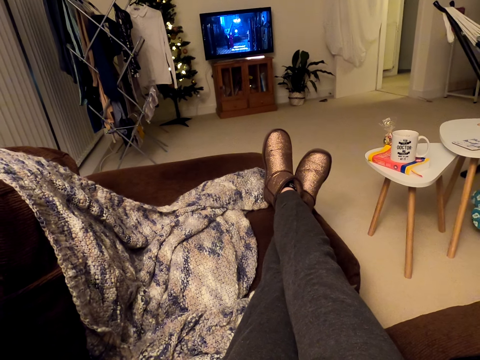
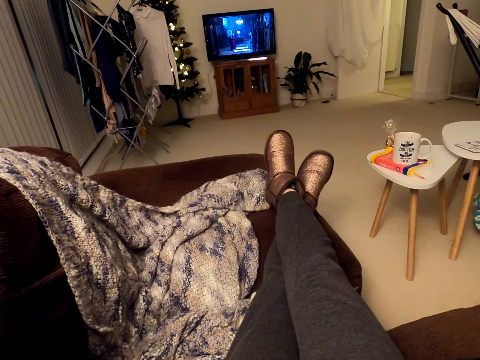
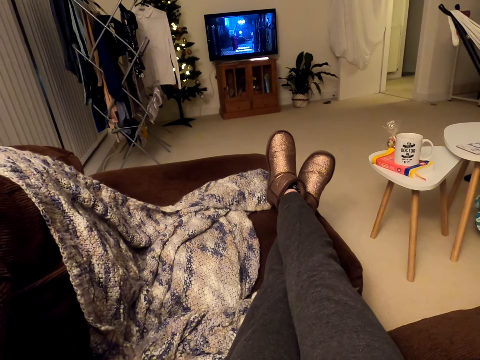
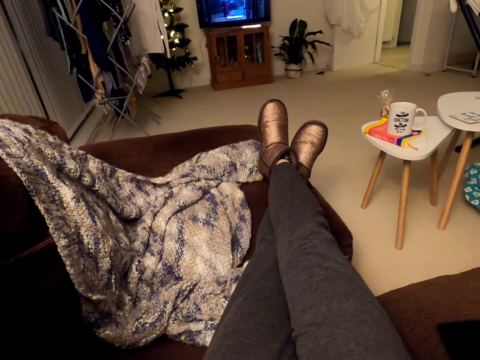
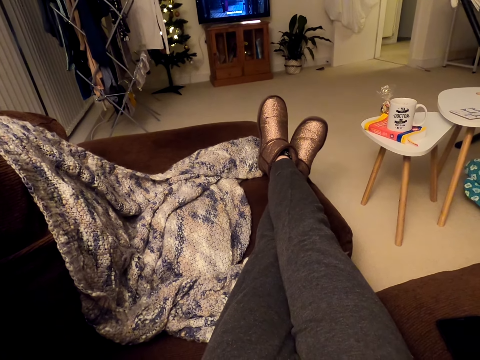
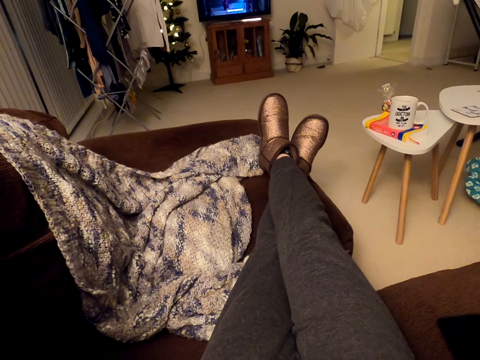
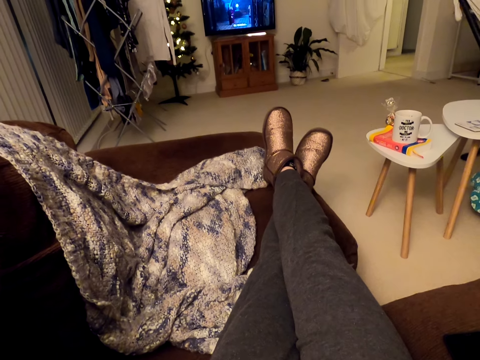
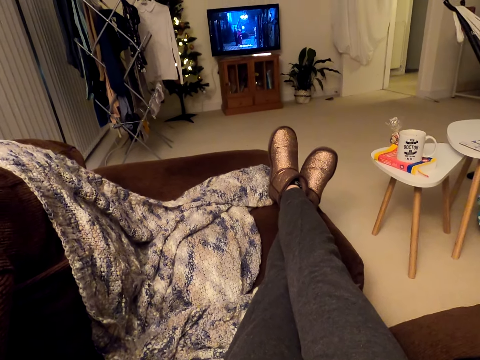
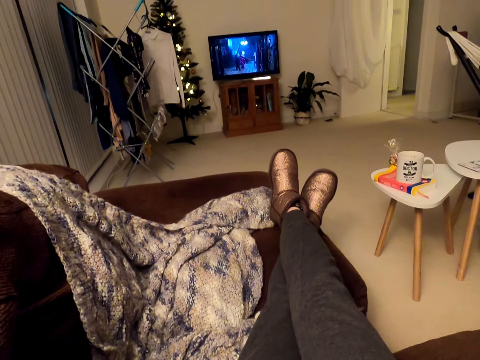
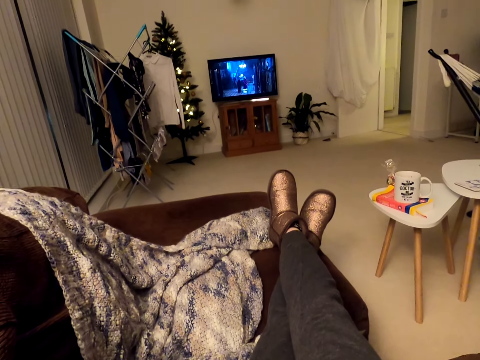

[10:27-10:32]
The camera wearer stares at the TV.

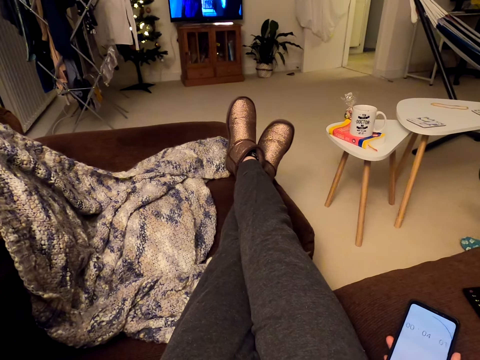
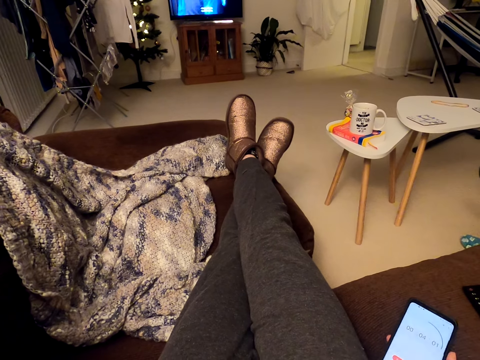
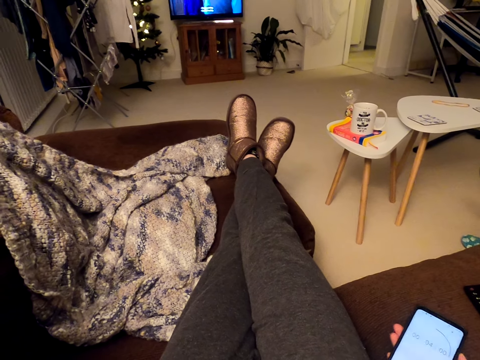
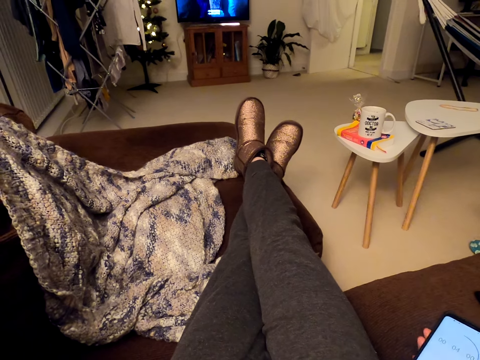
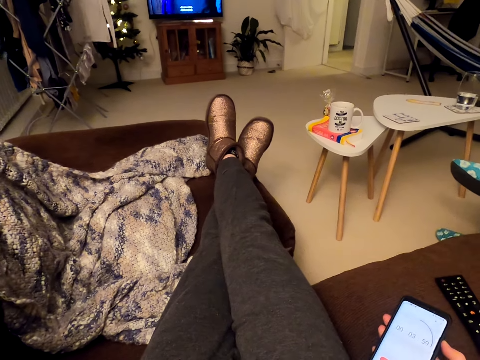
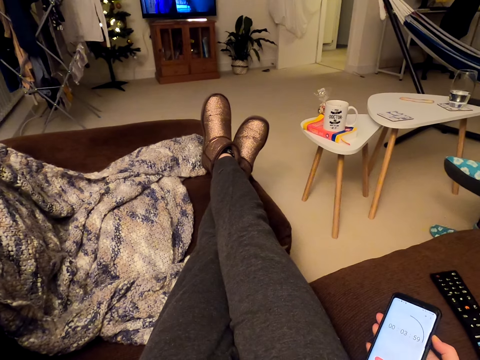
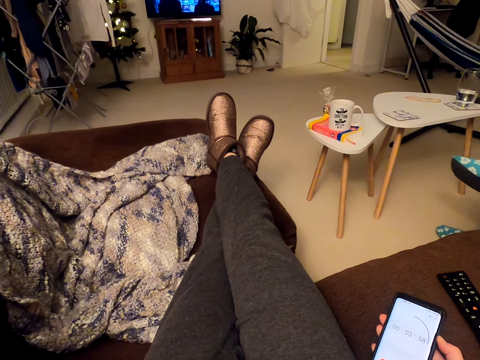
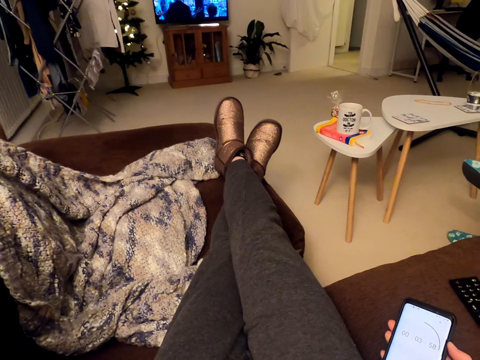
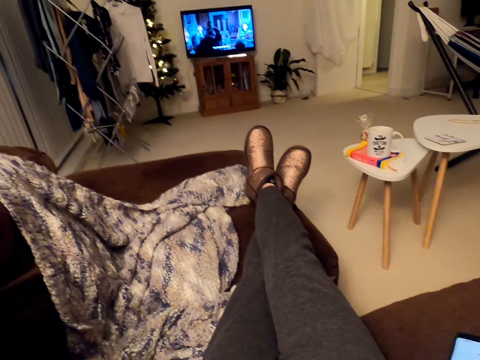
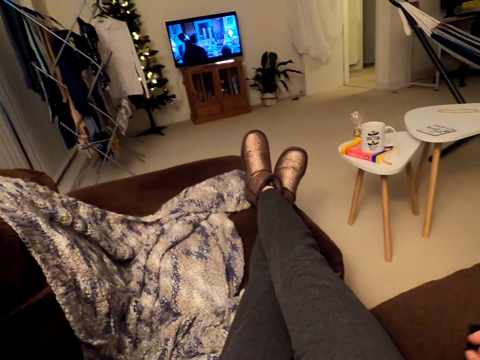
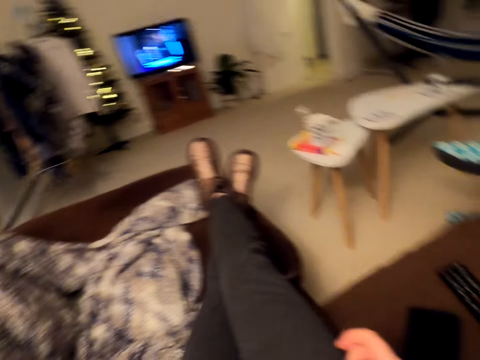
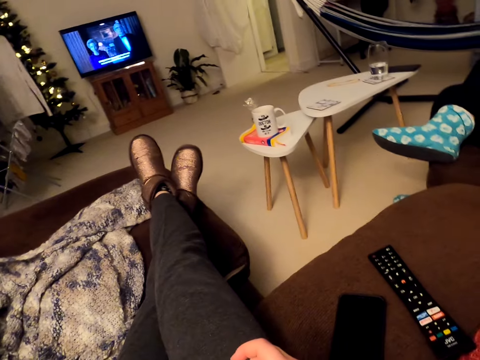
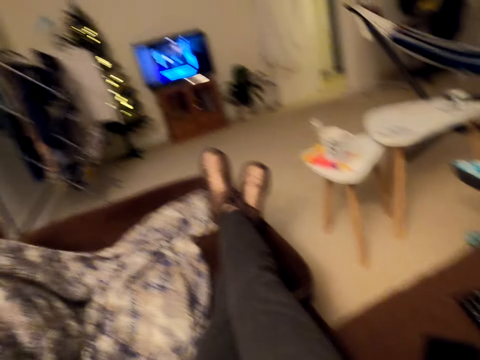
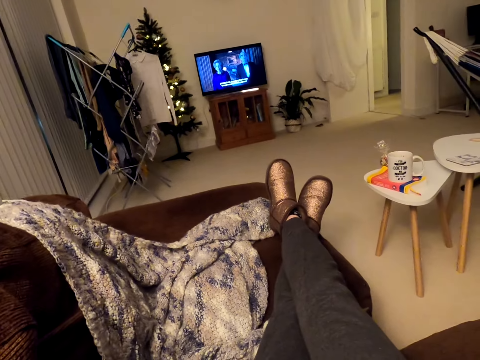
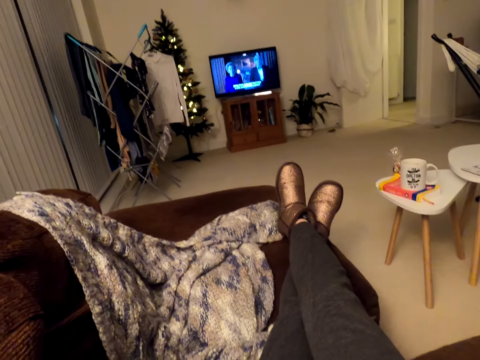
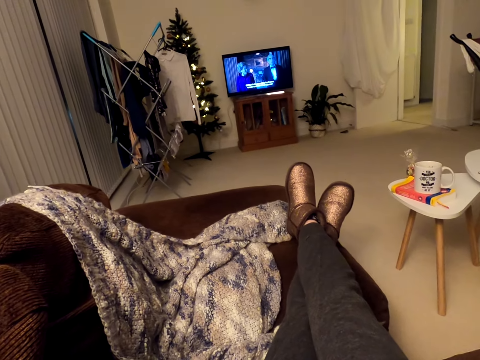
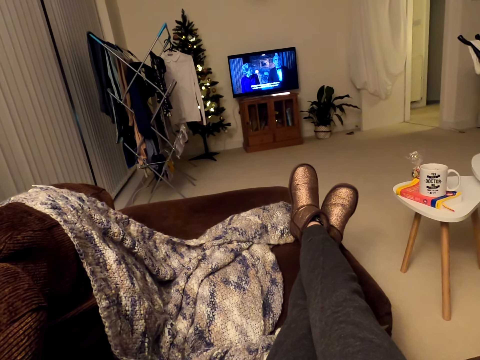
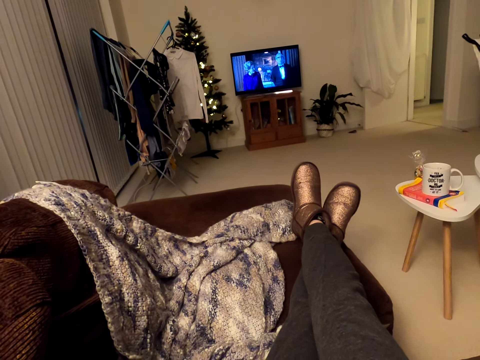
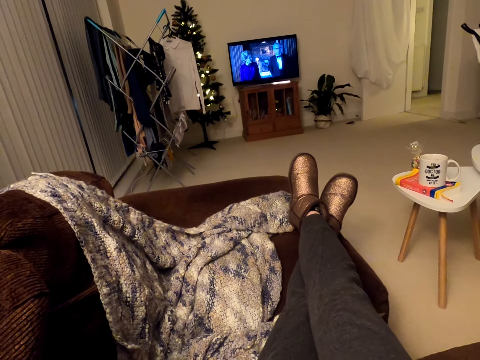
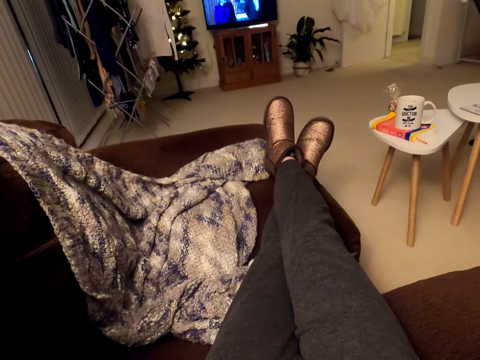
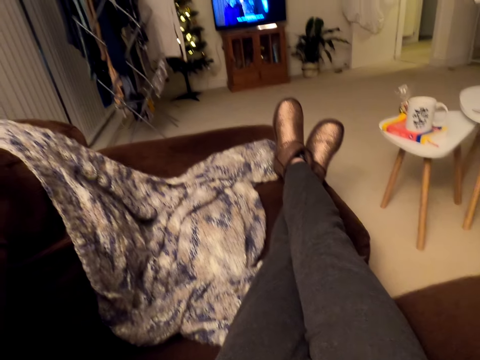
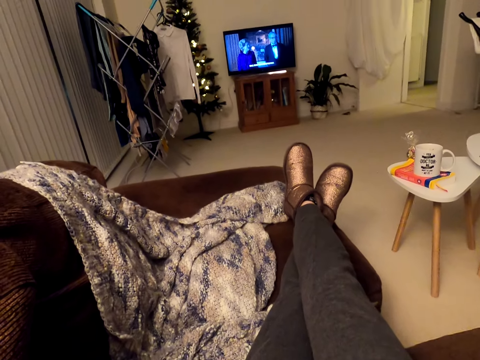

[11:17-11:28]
The camera wearer uses her phone. They look around. They put the phone down. They stare at the TV.

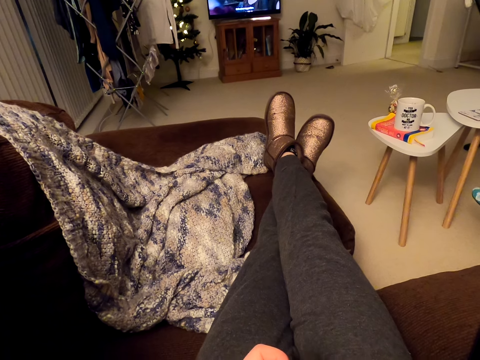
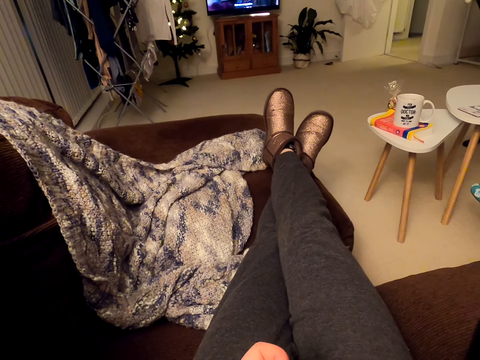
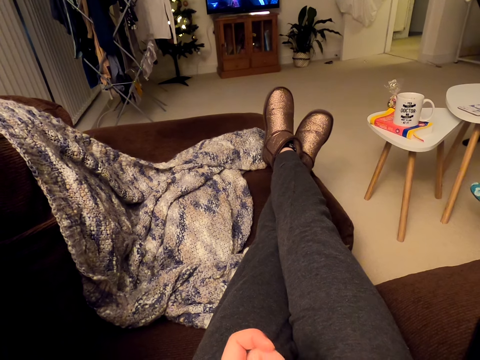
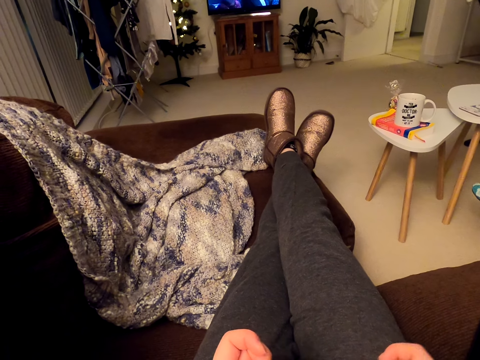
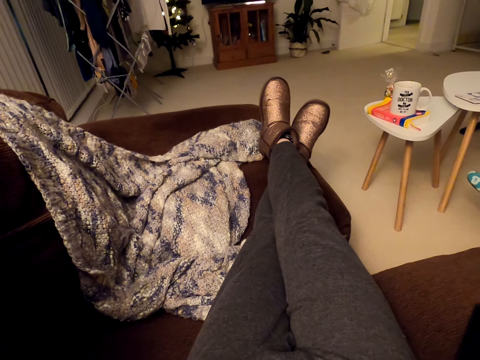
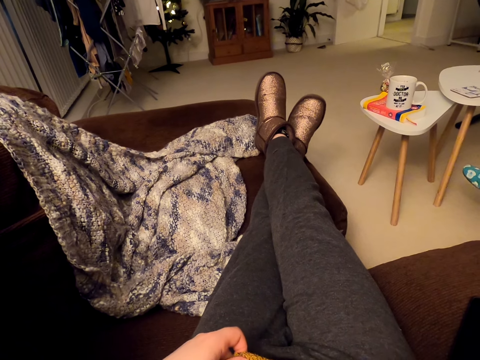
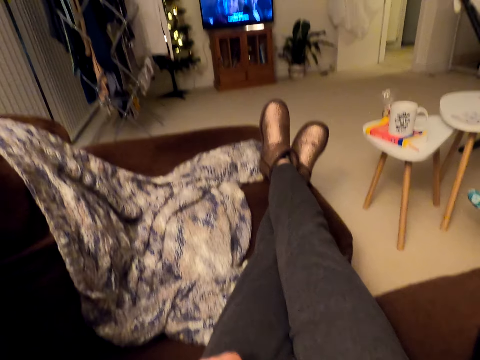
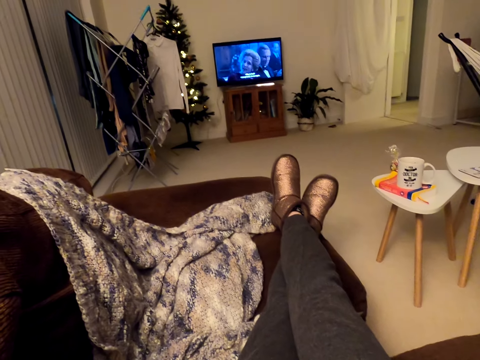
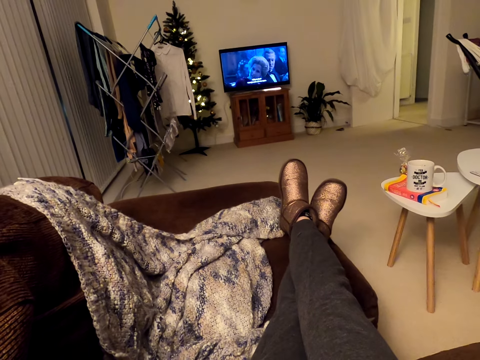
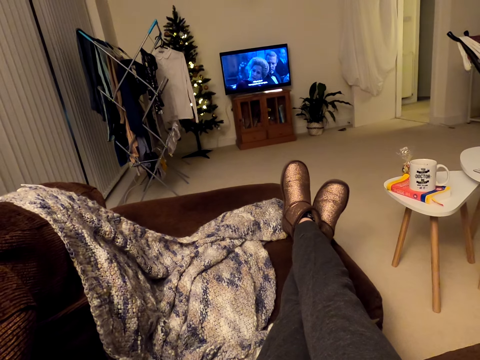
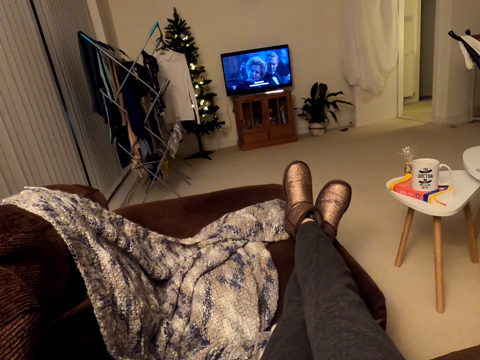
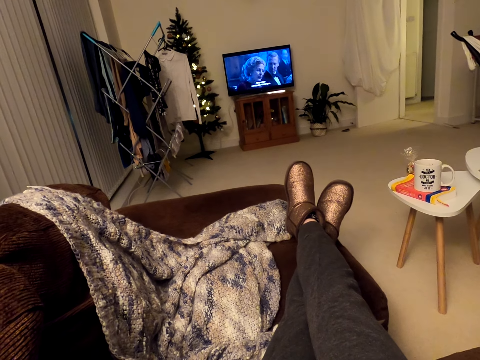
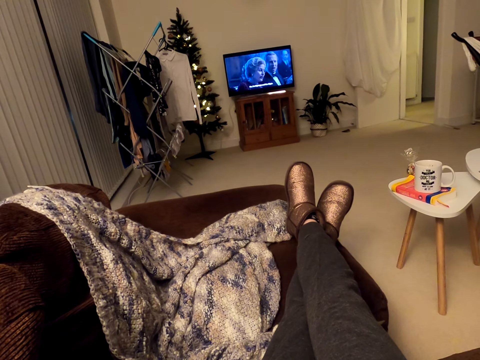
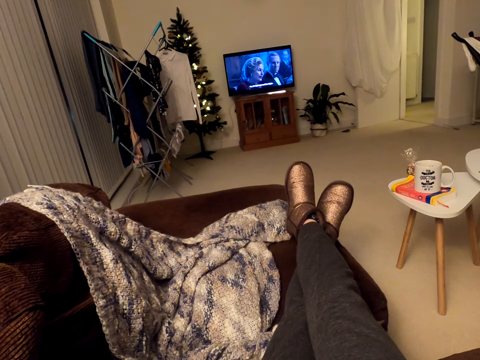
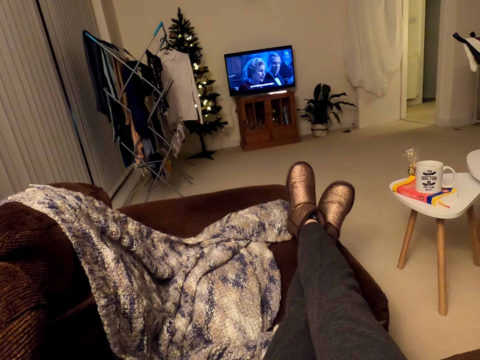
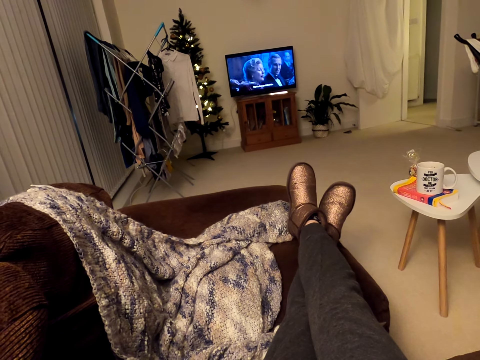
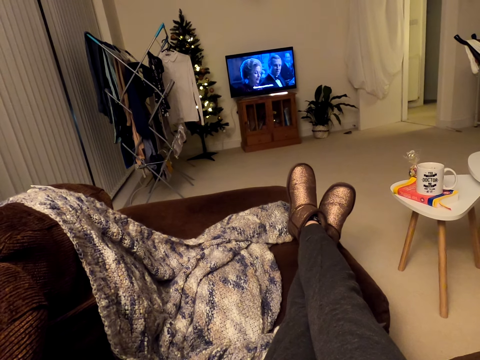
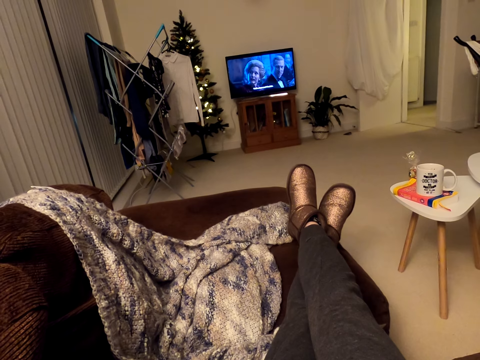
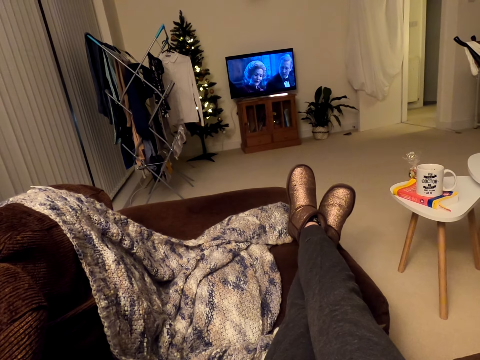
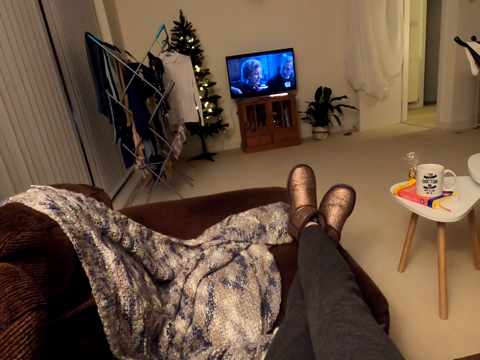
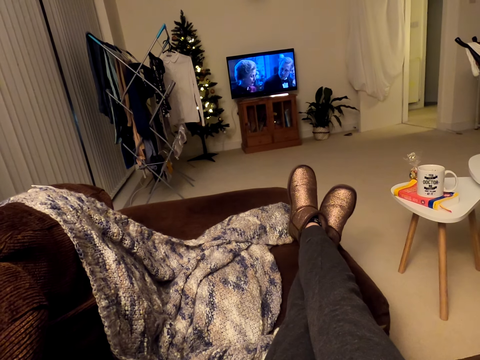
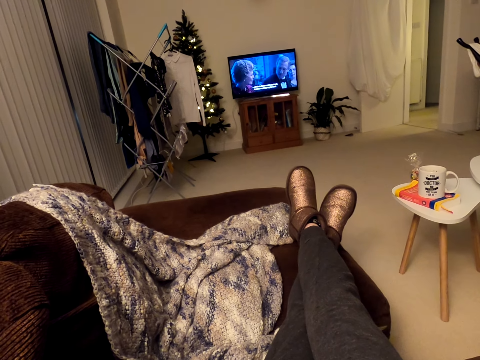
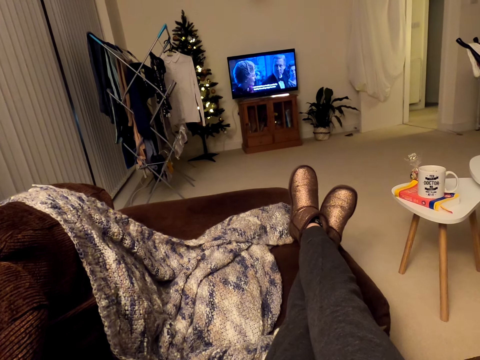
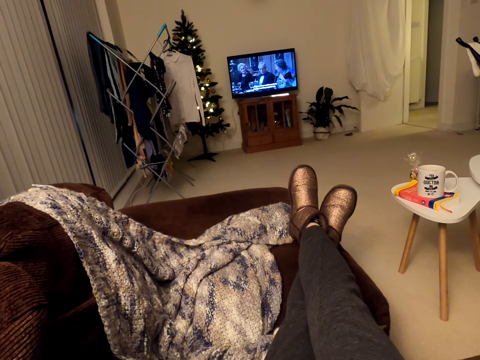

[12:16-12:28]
The camera wearer moves her hands. She stares at the TV.
